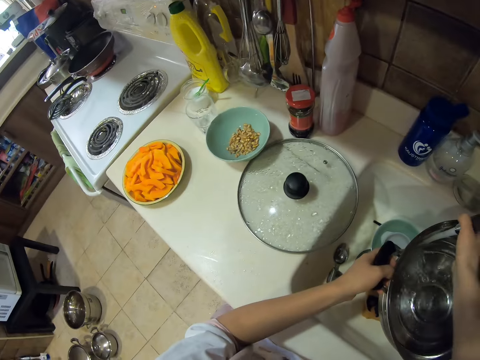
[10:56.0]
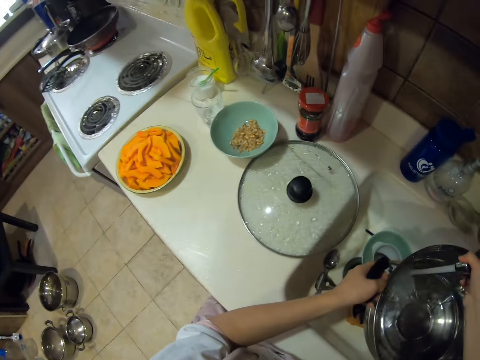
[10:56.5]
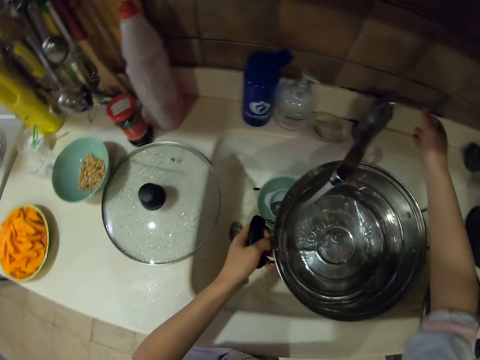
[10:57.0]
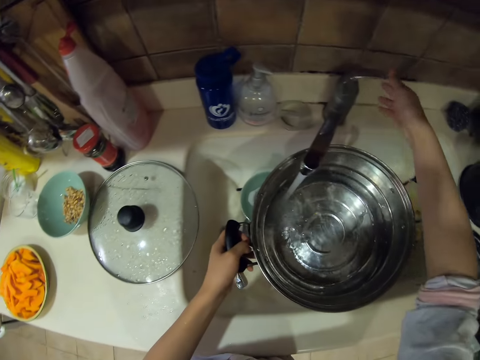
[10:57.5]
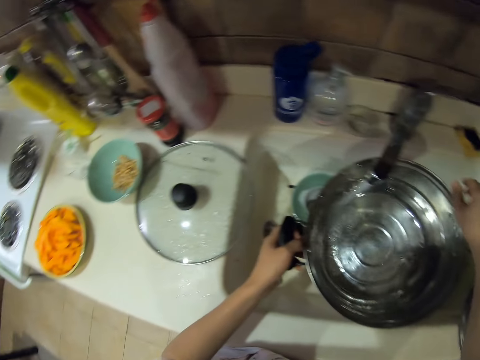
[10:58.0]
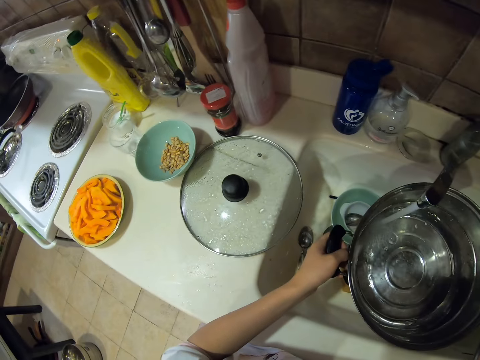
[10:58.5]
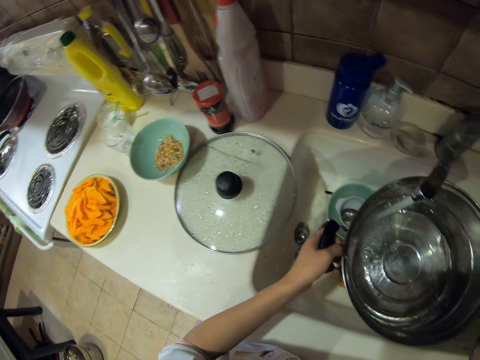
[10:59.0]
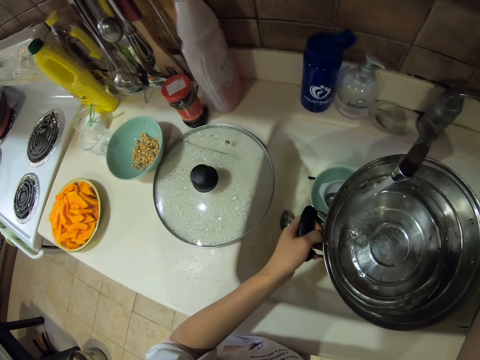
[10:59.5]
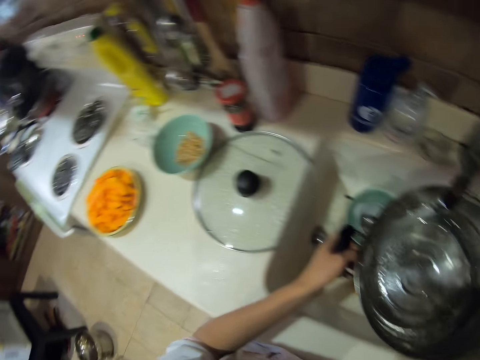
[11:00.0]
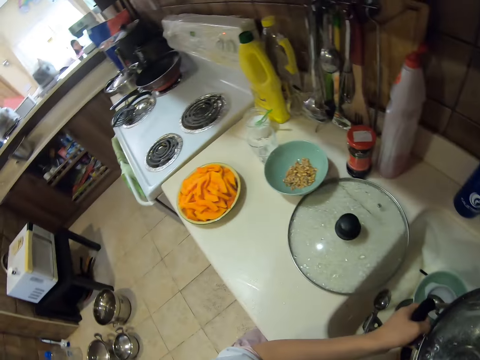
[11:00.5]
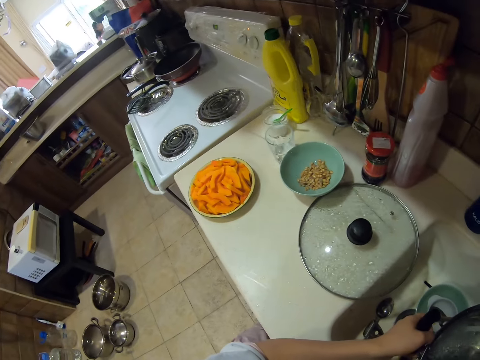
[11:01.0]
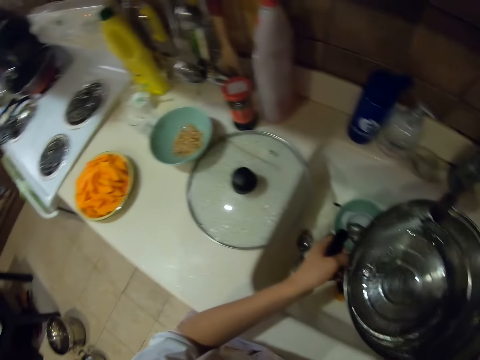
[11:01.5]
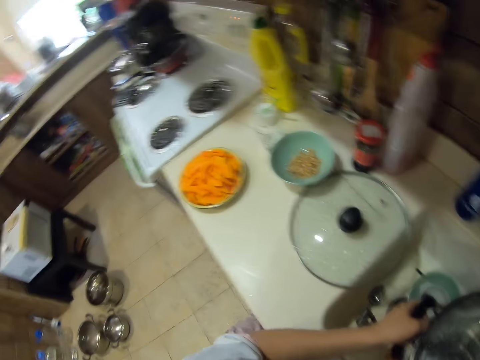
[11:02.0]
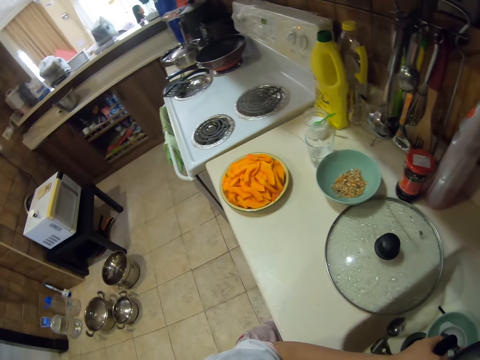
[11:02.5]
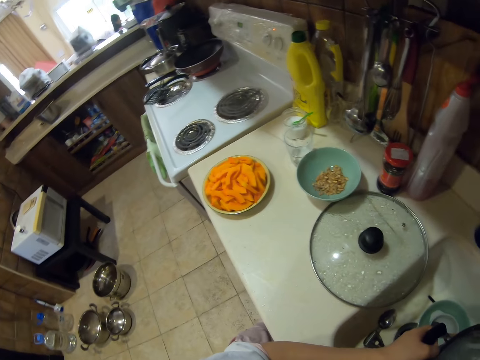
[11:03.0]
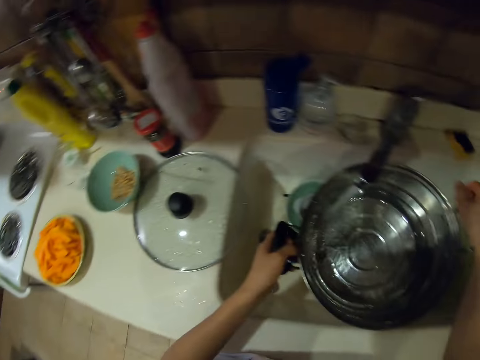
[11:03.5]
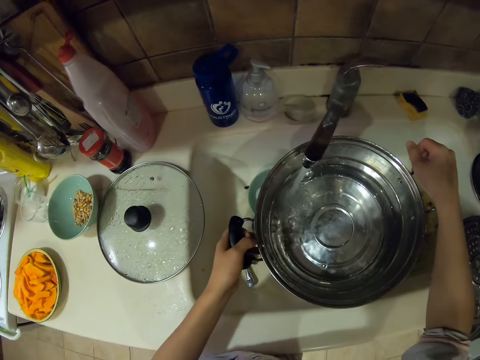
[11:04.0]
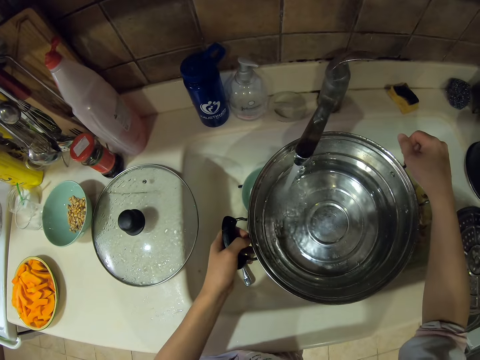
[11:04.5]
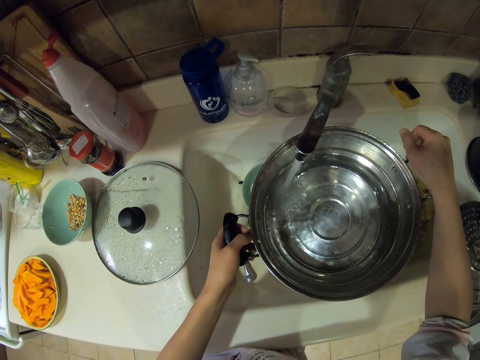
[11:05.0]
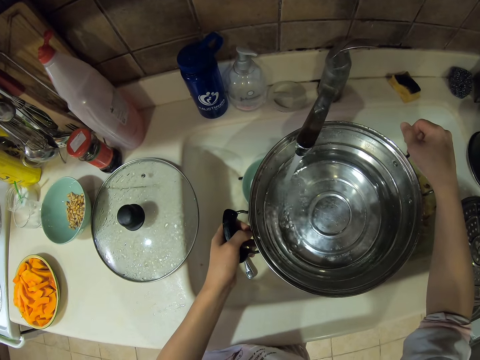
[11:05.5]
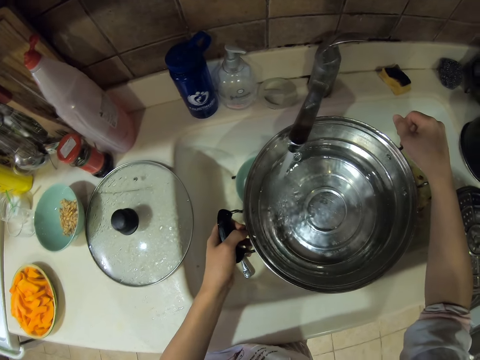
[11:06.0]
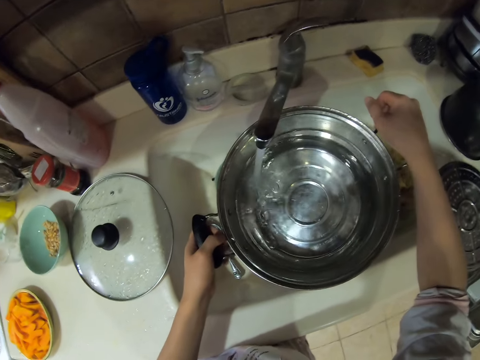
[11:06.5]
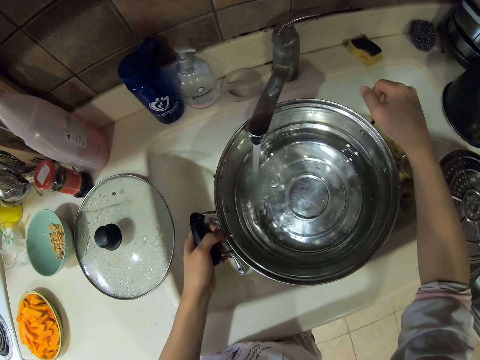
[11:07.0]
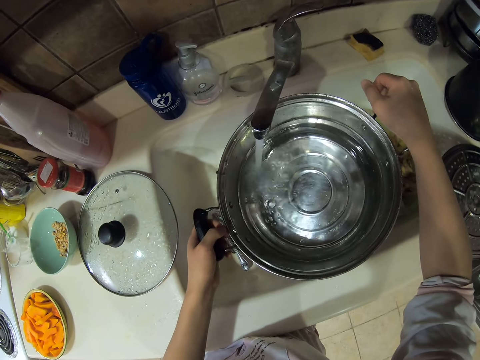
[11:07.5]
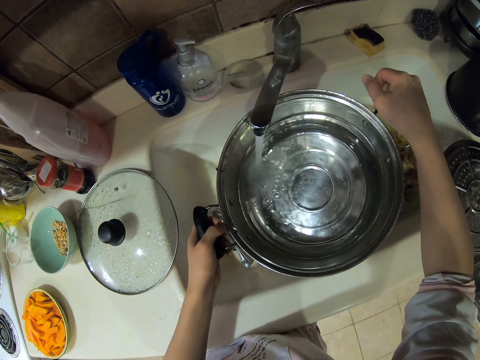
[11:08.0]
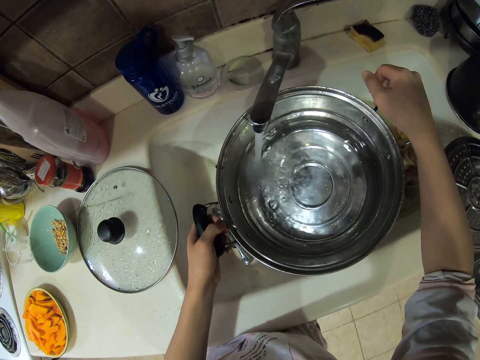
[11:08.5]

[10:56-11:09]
The camera wearer rotates the tap. They adjust the tap. They look around. They look around again.

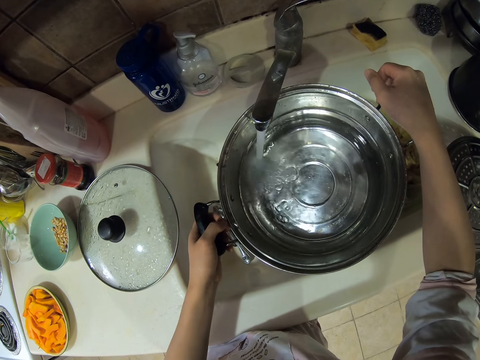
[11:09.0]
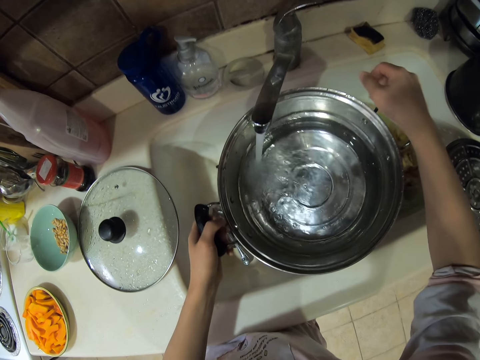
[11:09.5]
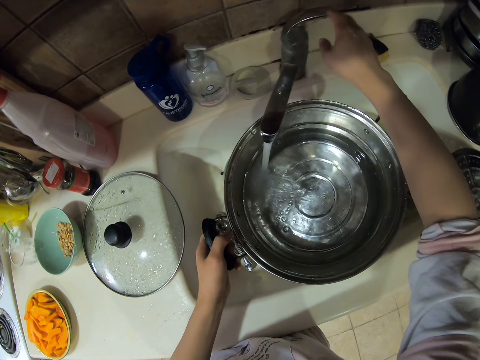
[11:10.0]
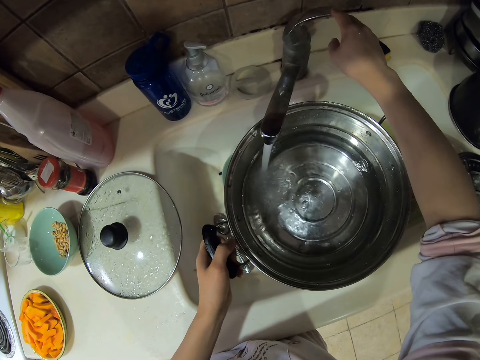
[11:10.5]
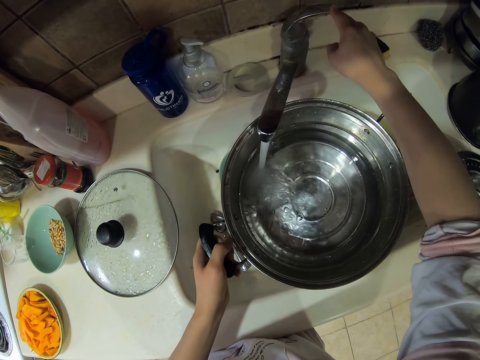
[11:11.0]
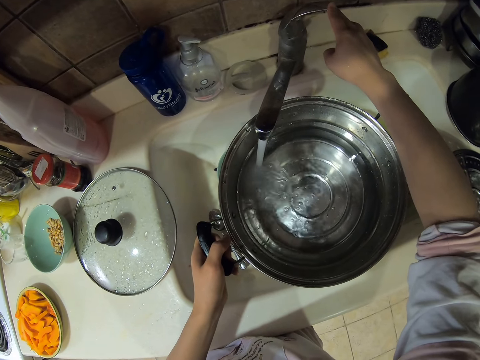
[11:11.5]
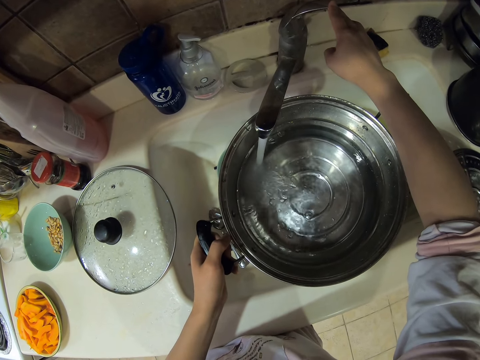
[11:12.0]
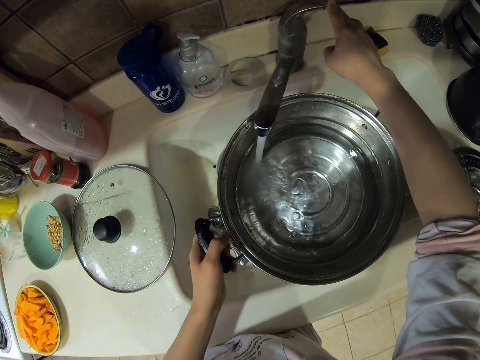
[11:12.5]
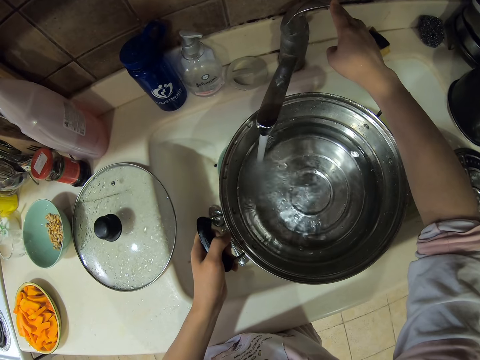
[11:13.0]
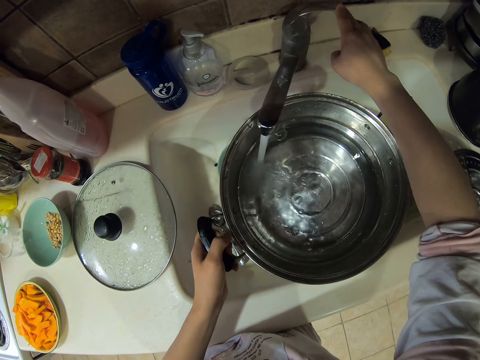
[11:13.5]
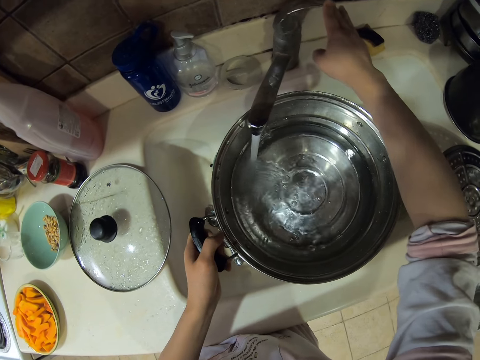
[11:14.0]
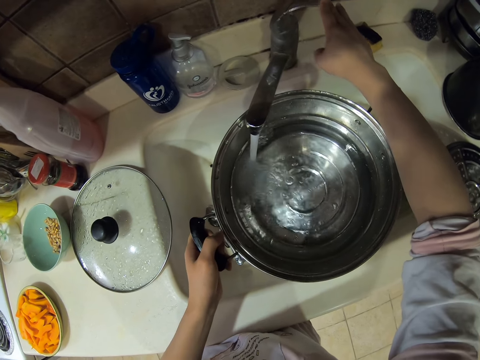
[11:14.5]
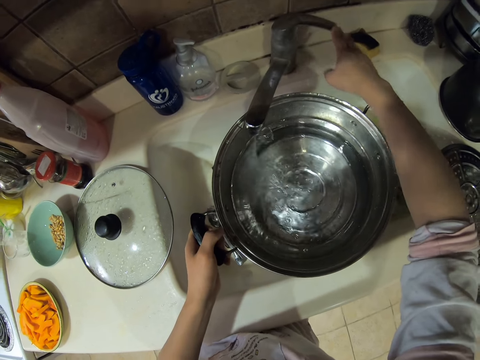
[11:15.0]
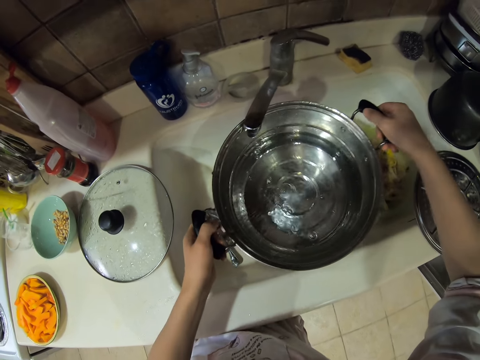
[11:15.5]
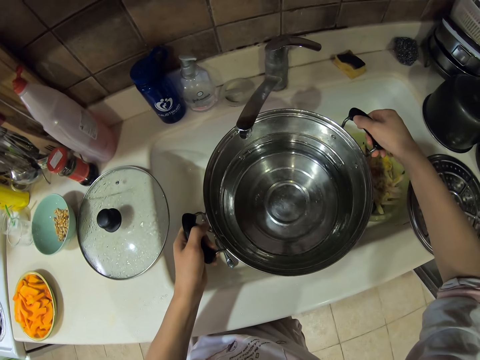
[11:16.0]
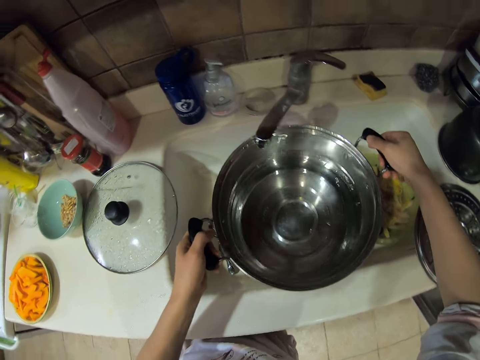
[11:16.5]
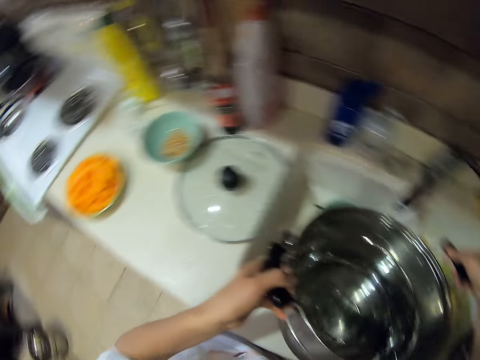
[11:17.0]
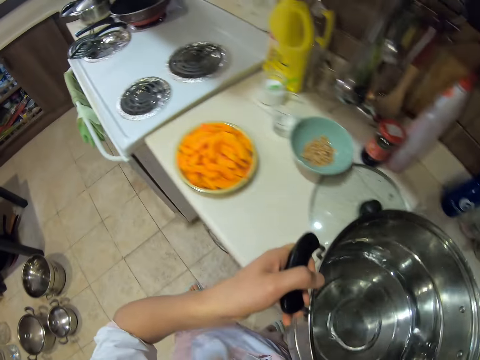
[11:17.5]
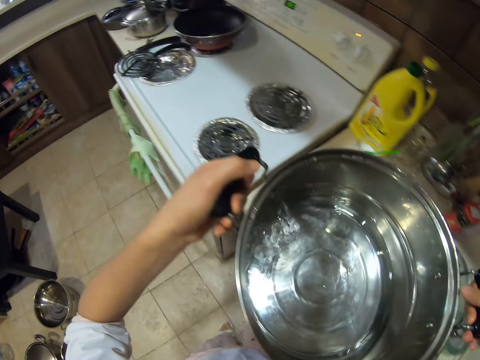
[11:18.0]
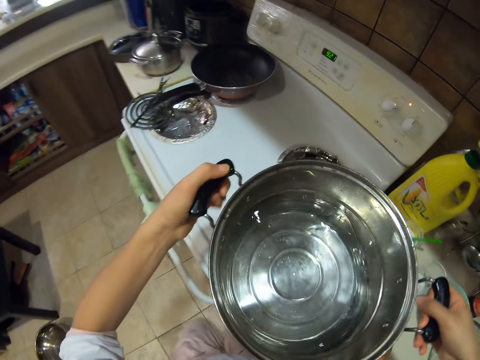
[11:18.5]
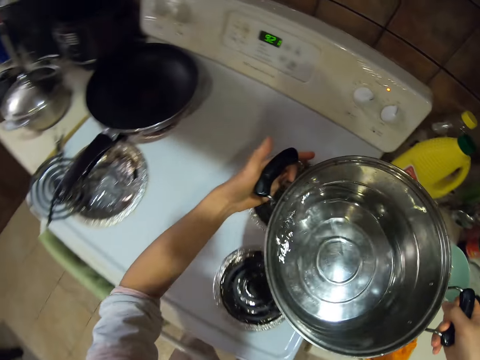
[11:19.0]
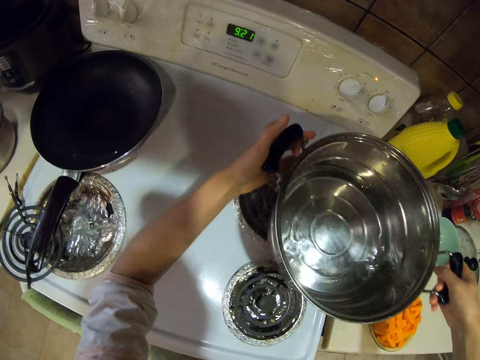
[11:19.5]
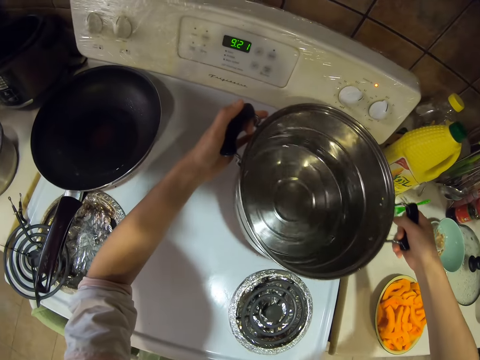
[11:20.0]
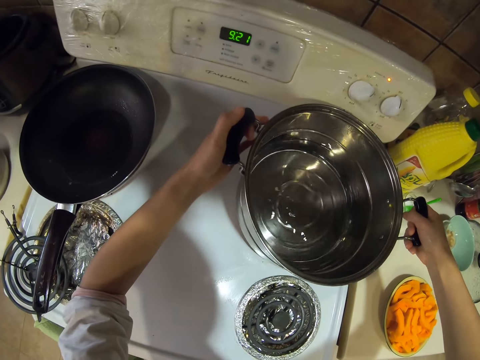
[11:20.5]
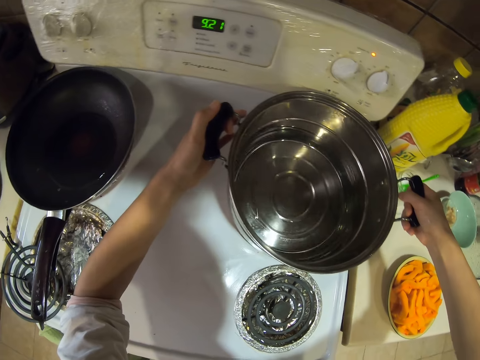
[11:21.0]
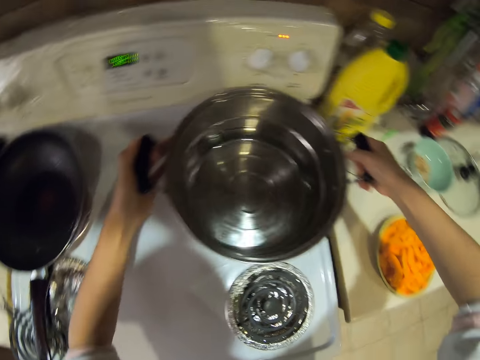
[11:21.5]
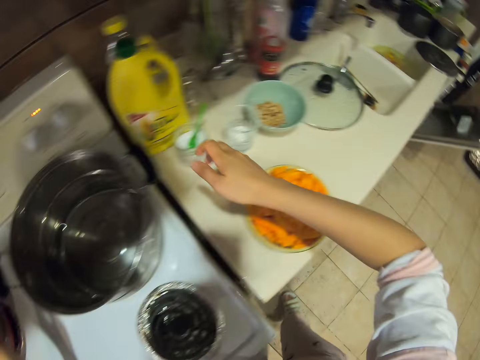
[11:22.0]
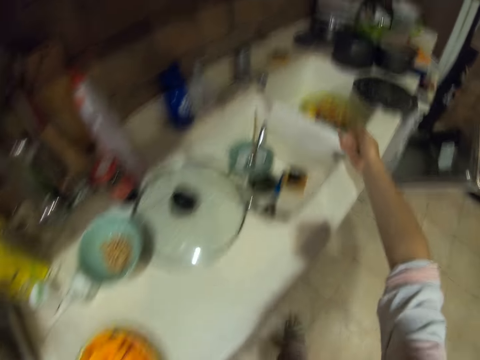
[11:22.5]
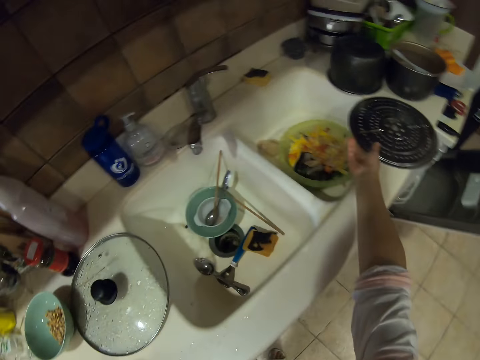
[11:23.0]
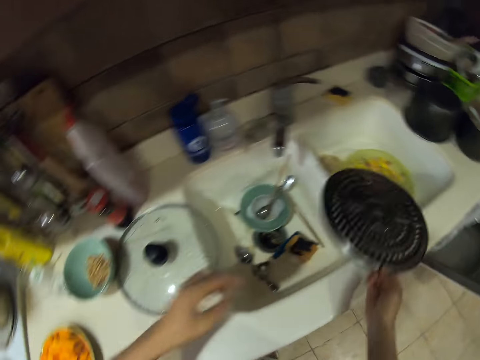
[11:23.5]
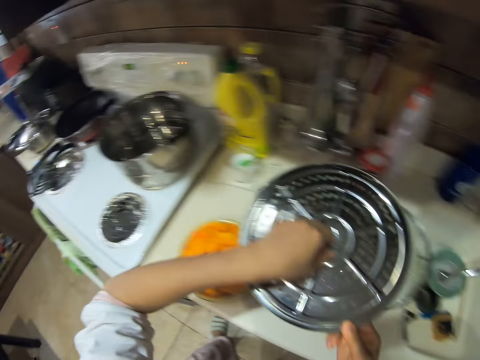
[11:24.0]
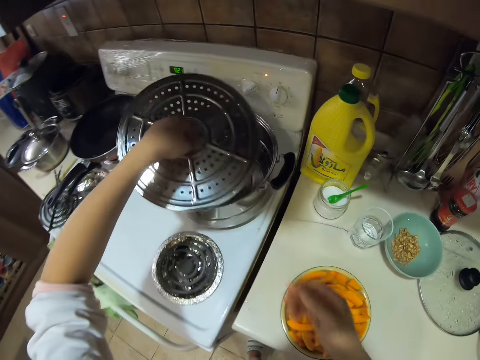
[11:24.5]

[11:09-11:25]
The camera wearer holds on the tap. They adjust the tap. They close the tap. They remove the pots from the sink. They walk around. They place the cooking pot on the cooker. They pick up the lid. They pick up a cooking pot sieve.
